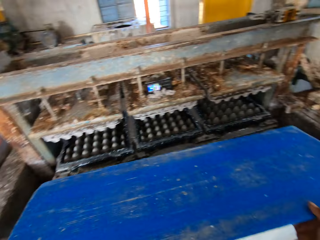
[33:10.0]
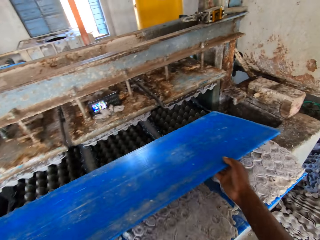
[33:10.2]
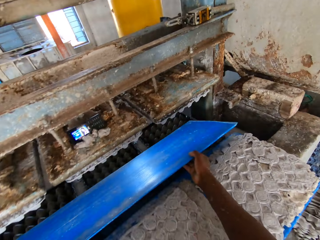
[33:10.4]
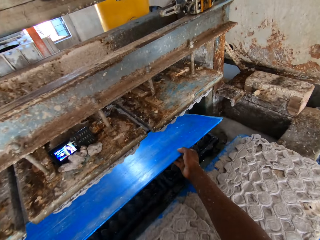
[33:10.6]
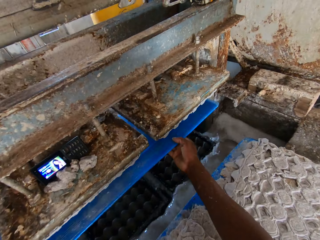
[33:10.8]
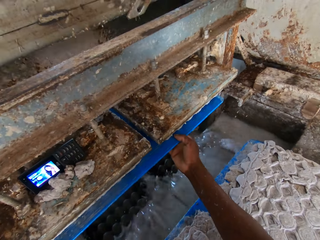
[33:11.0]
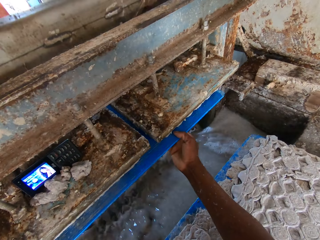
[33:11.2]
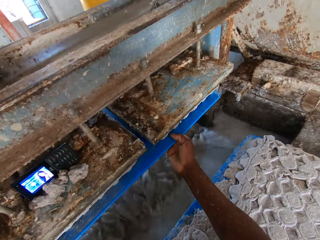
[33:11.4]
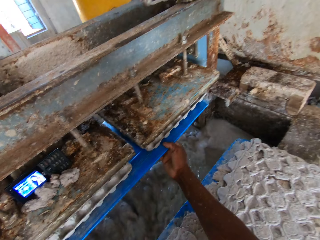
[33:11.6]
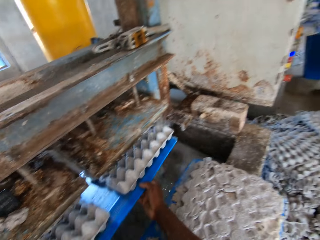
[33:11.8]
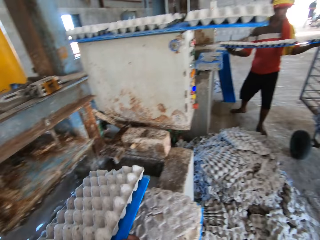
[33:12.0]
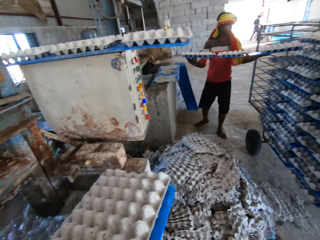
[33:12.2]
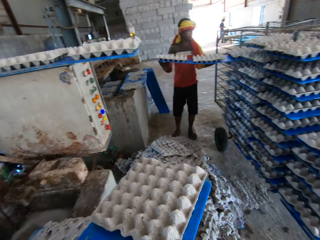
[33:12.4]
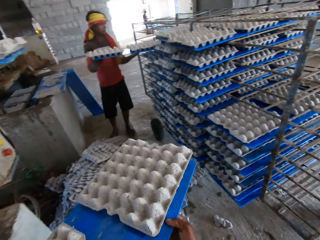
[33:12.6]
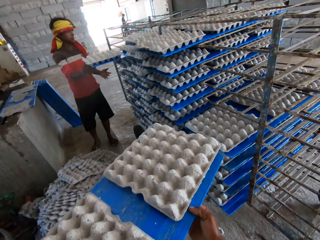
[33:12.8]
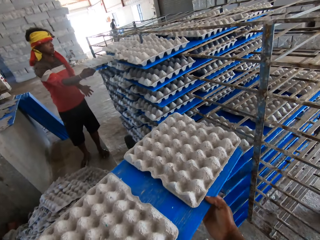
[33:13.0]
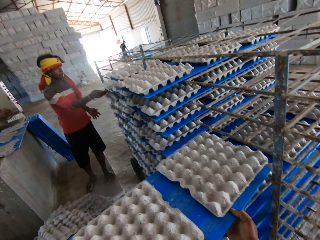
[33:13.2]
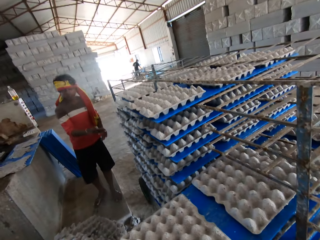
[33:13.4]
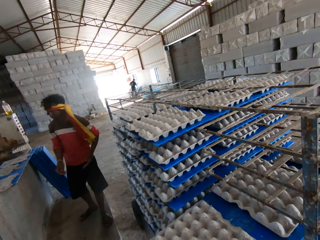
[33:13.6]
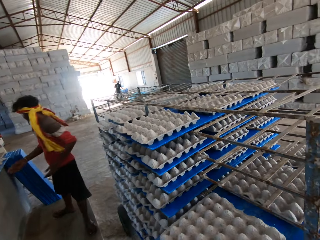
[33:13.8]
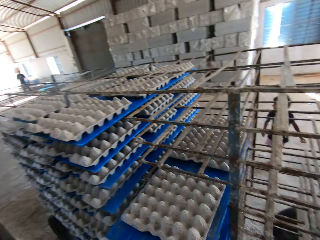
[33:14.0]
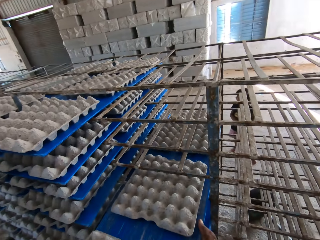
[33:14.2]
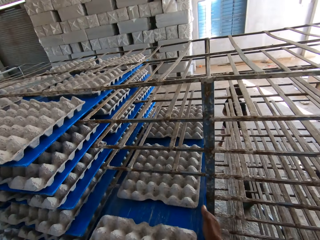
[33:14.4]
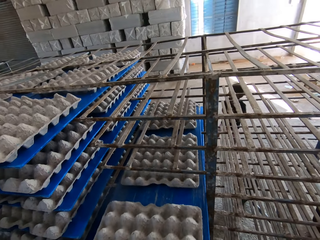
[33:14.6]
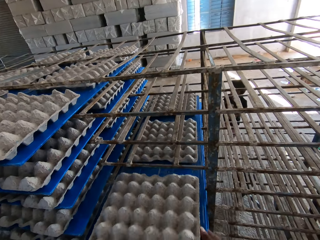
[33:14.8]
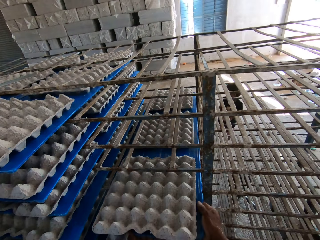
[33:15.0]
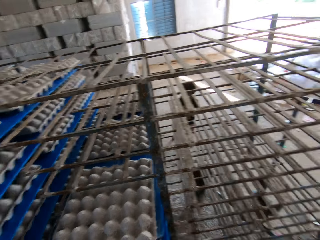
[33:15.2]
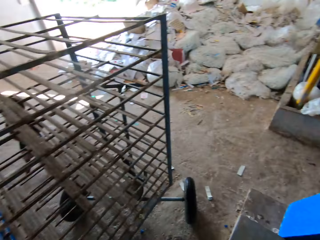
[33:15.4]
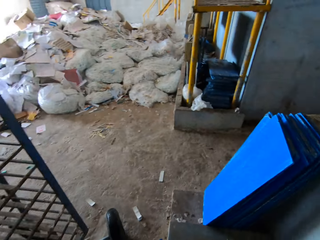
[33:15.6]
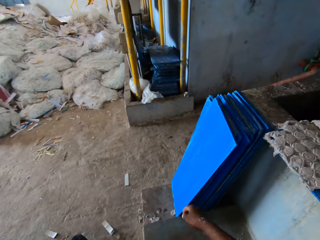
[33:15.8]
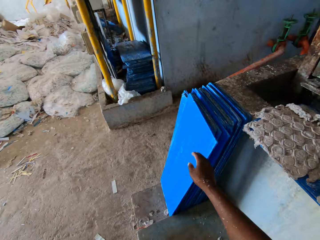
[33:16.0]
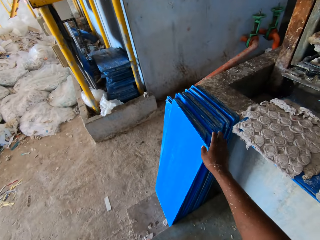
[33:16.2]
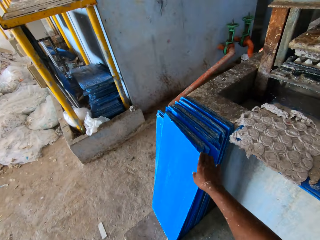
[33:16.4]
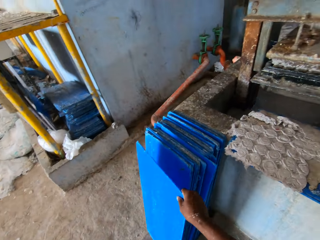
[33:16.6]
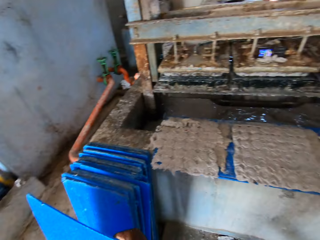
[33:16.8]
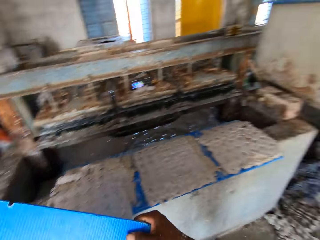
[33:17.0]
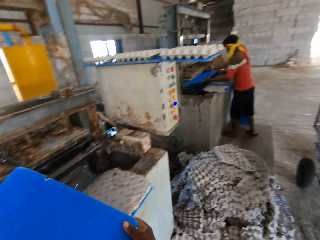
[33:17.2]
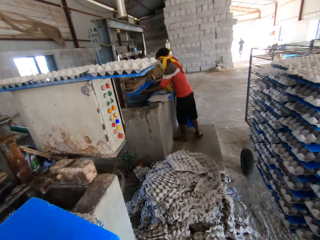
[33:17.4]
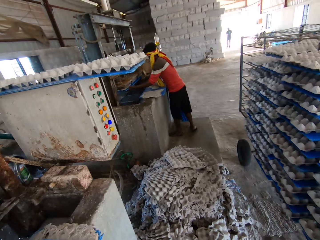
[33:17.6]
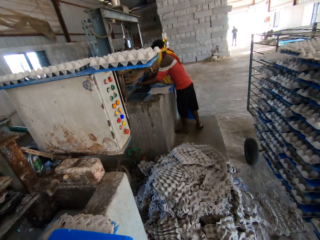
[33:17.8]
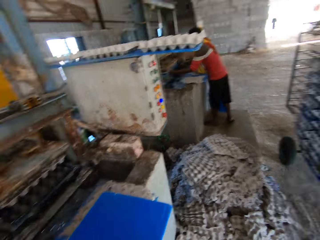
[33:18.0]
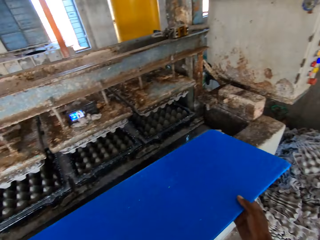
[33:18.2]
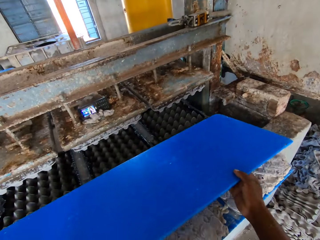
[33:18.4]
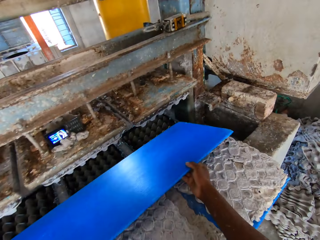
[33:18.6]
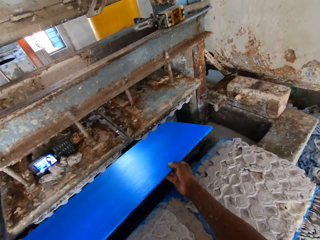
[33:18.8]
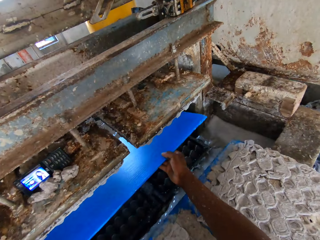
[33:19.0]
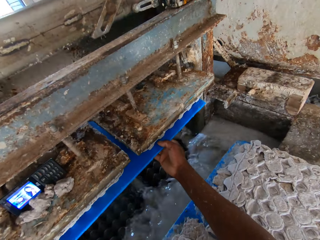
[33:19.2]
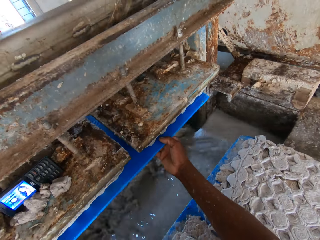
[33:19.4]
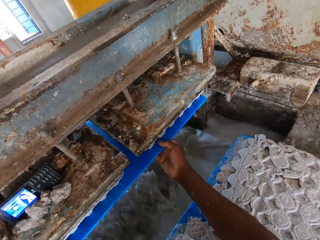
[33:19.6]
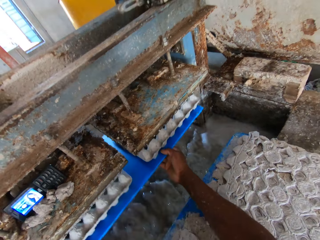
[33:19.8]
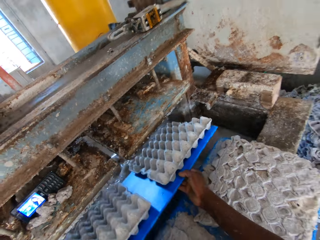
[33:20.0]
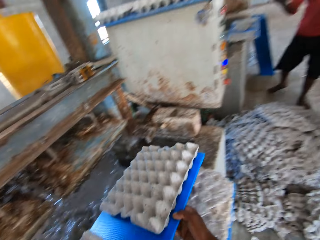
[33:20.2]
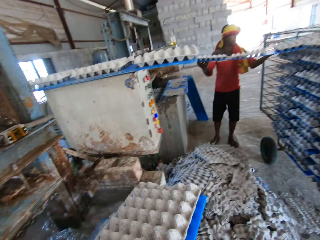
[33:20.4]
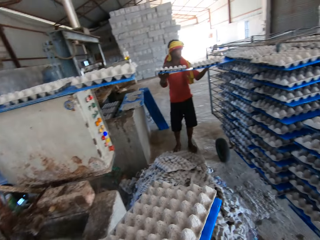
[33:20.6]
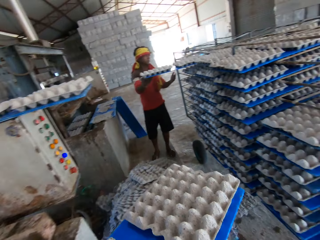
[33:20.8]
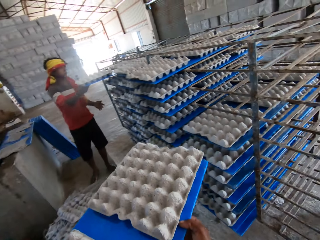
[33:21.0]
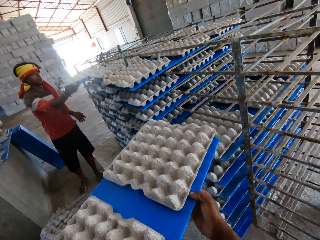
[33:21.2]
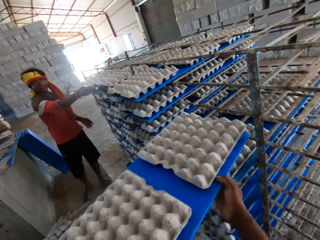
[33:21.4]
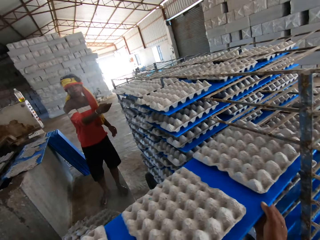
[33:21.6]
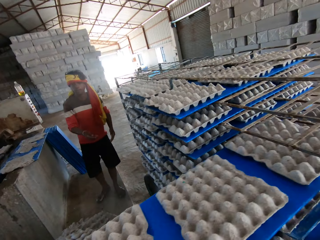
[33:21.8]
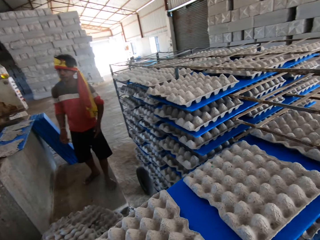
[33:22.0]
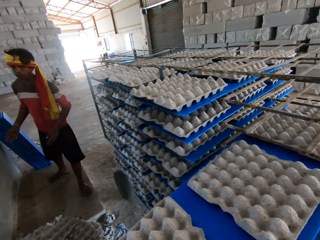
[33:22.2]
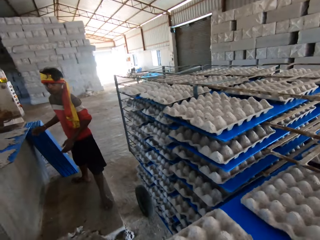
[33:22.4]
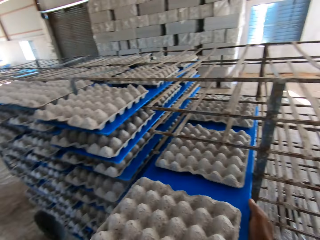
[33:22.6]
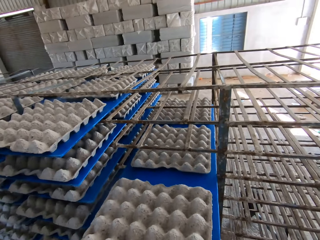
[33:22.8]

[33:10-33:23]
The camera wearer drops the tray in his hands on the slab around the egg crate machine. He puts the tray in his hands in the egg crate machine. He removes the tray in his hands from the egg crate machine, with egg crates on the tray. The man sets the tray of egg crates in his hands in the shelf in the factory. The camera wearer sets the tray of egg crates in his hands in the shelf in the factory. He picks up a tray on the floor with his right hand. The man puts the tray in his hands in the egg crate machine. The camera wearer drops the tray in his hands on the slab around the egg crate machine. He puts the tray in his hands in the egg crate machine. He removes the tray in his hands from the egg crate machine, with egg crates on the tray. The man sets the tray of egg crates in his hands in the shelf in the factory. The camera wearer puts the trays on the shelf.

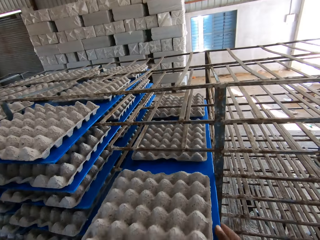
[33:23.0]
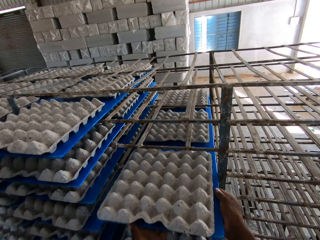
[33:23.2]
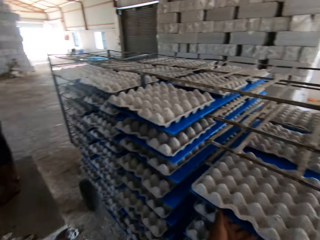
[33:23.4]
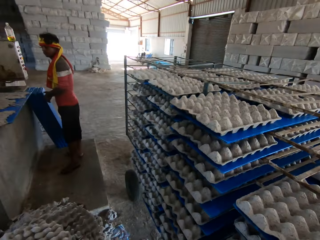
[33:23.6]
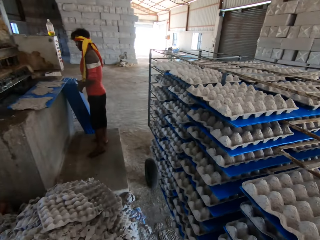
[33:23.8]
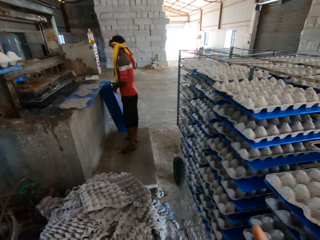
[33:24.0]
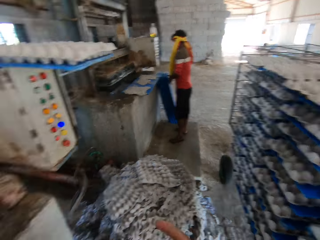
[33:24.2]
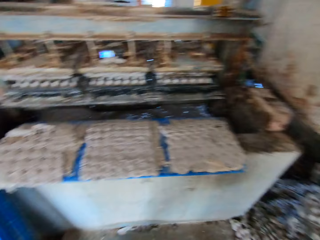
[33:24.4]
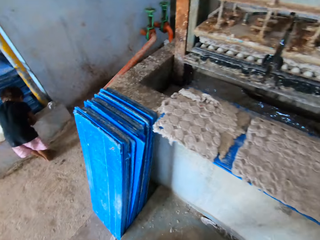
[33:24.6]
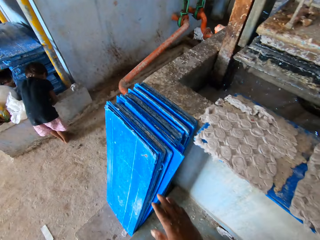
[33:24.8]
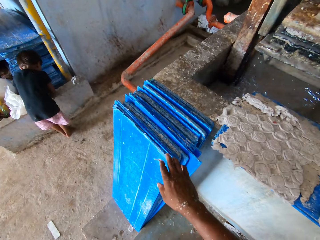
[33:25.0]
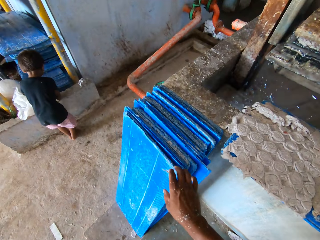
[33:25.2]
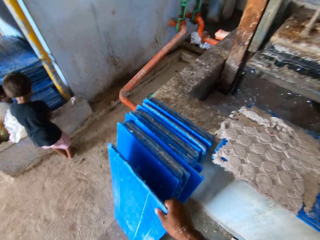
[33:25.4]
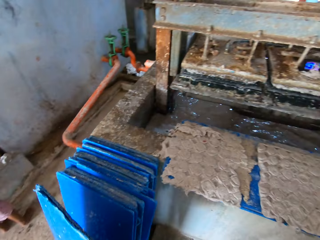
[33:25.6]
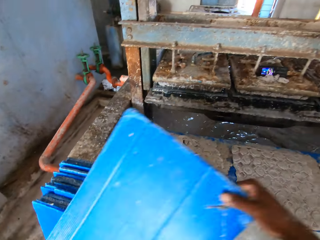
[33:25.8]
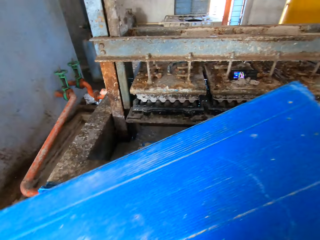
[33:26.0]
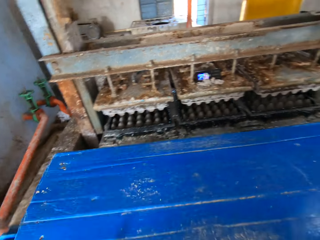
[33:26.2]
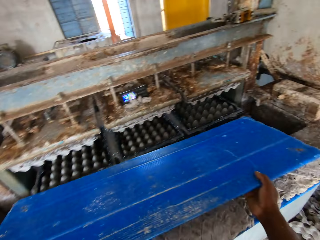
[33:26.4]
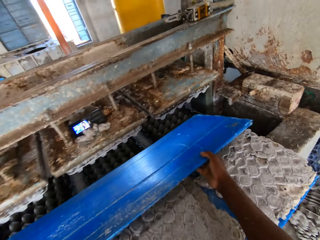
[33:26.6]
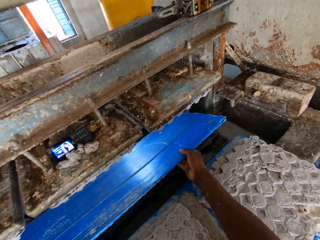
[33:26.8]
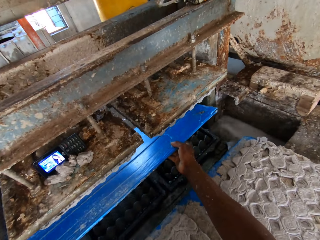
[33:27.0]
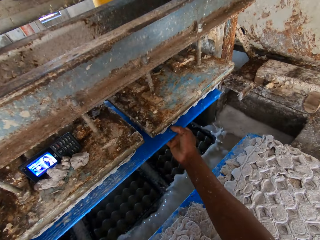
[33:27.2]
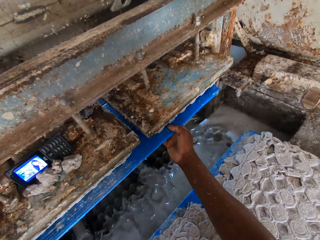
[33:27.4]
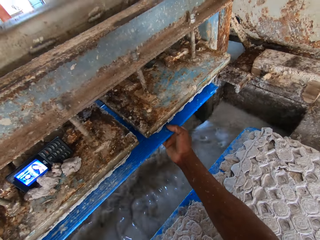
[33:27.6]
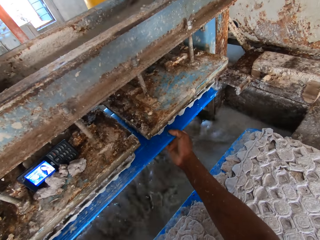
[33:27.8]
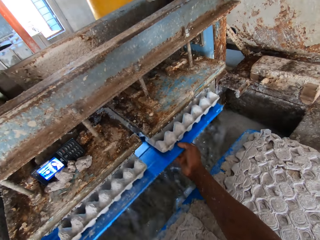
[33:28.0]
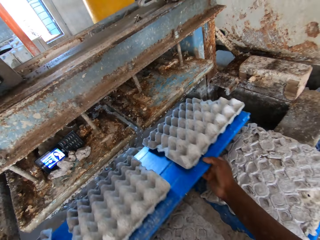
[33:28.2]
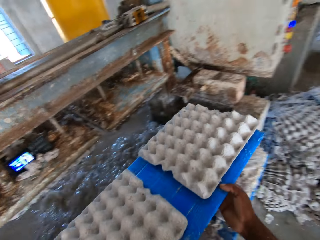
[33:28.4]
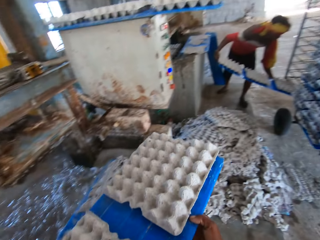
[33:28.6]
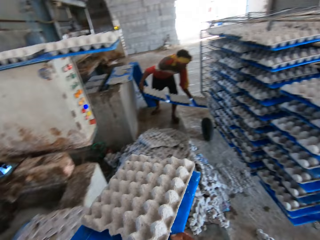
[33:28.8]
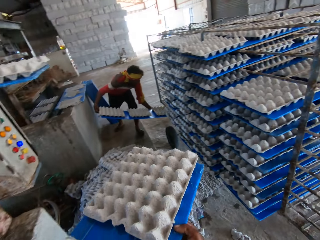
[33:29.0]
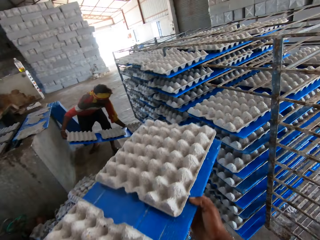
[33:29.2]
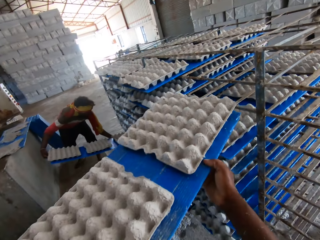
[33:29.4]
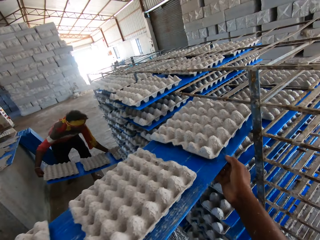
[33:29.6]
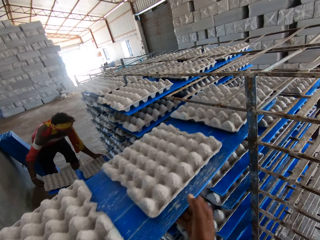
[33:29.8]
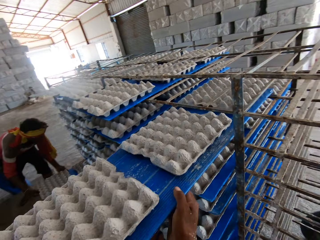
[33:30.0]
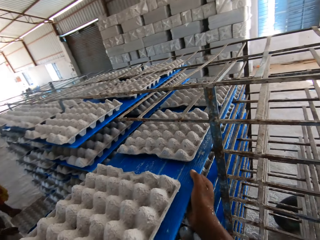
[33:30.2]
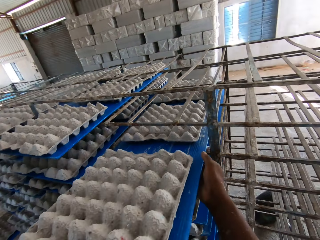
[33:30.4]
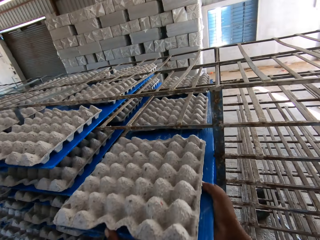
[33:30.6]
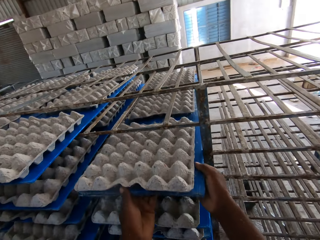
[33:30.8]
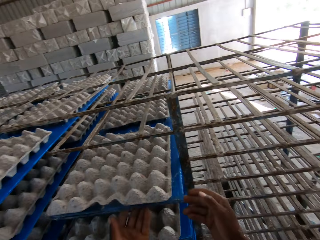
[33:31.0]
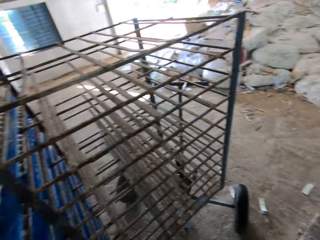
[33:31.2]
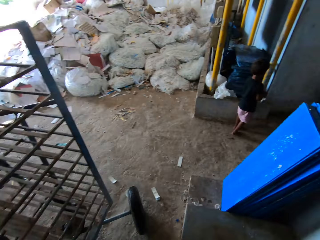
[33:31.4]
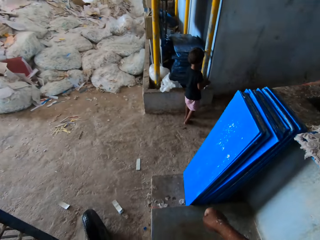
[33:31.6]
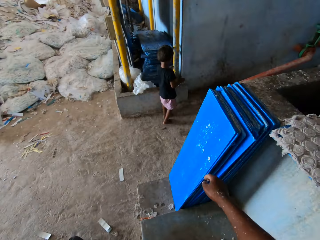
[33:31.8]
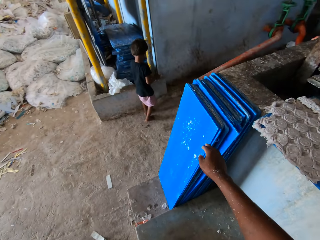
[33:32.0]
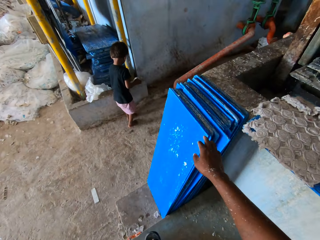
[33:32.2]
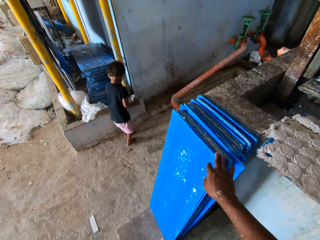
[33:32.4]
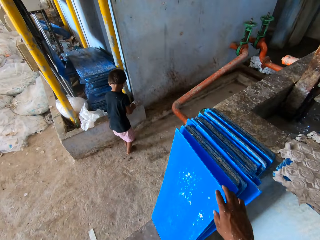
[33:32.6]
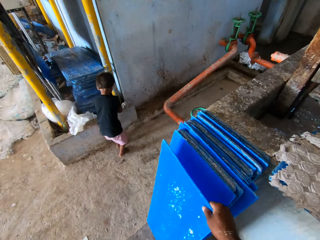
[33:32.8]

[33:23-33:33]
The camera wearer looks around. A man picks up a tray on the floor with his right hand. The boy plays on the slab with both hands. The camera wearer picks up a tray on the floor with his right hand. He puts the tray in his hands in the egg crate machine. He removes the tray in his hands from the egg crate machine, with egg crates on the tray. Another man sets the tray of egg crates in his hands in the shelf in the factory. The camera wearer sets the tray of egg crates in his hands in the shelf in the factory.
